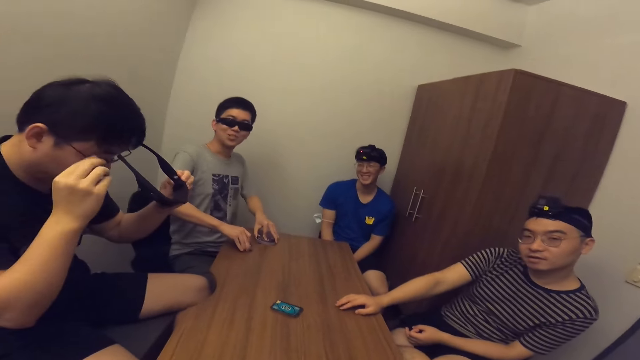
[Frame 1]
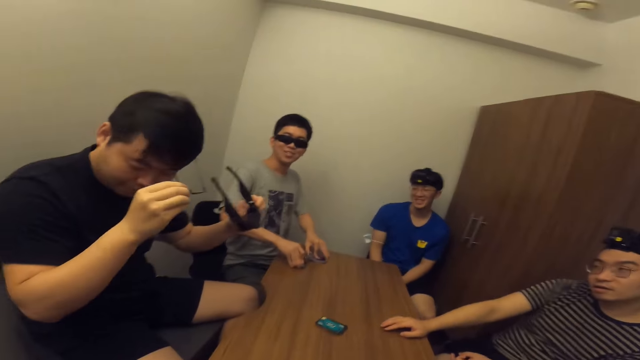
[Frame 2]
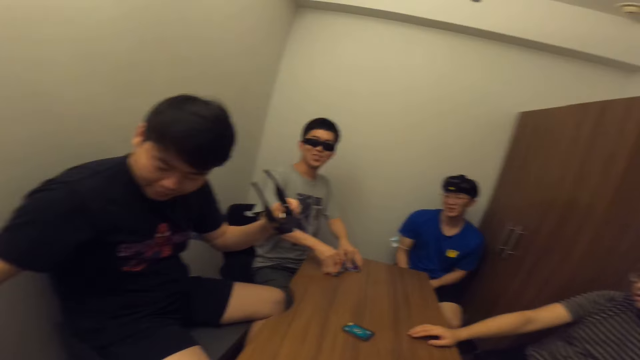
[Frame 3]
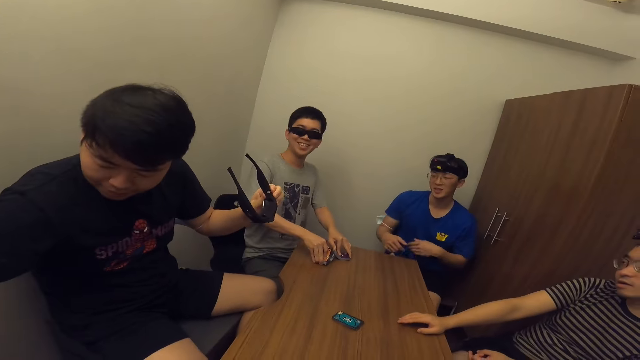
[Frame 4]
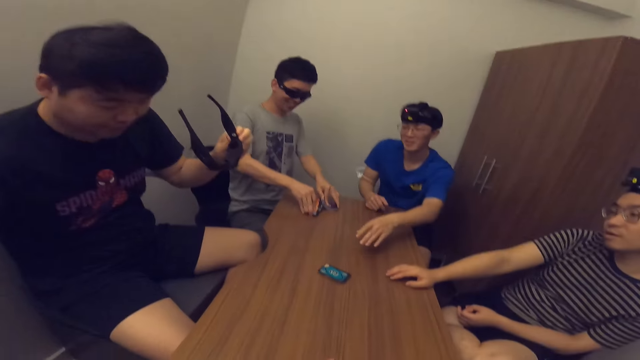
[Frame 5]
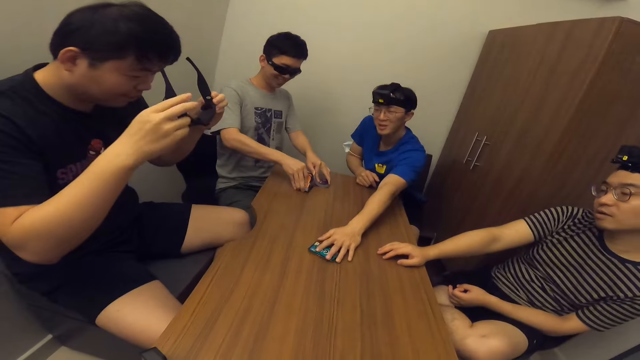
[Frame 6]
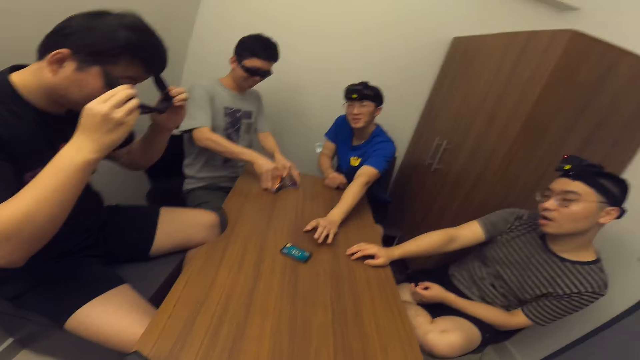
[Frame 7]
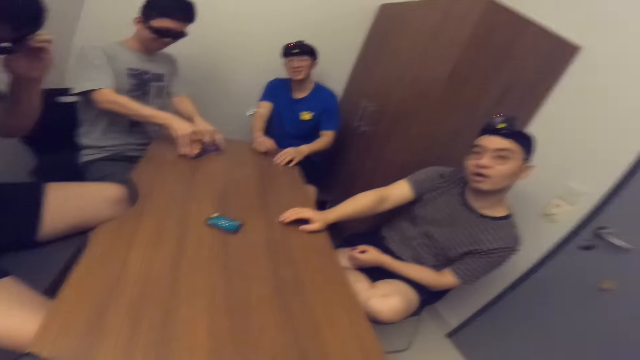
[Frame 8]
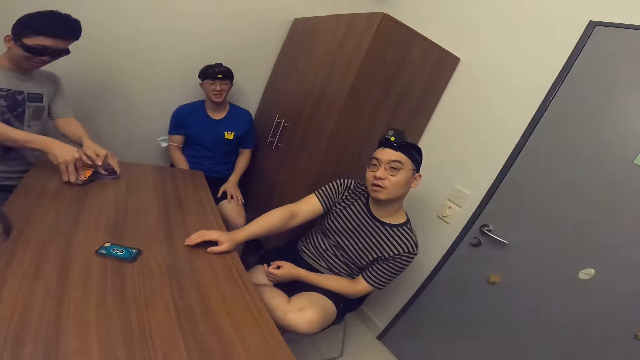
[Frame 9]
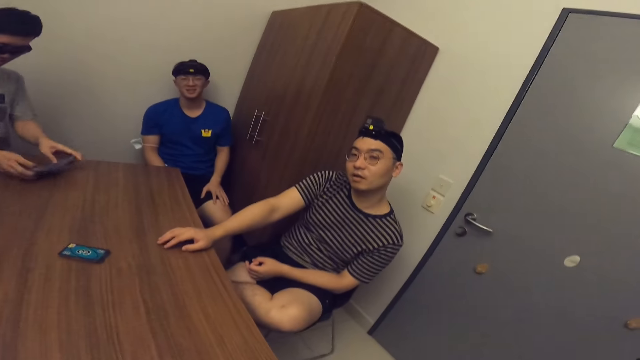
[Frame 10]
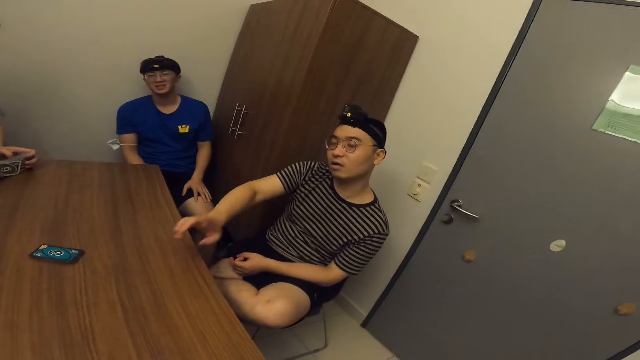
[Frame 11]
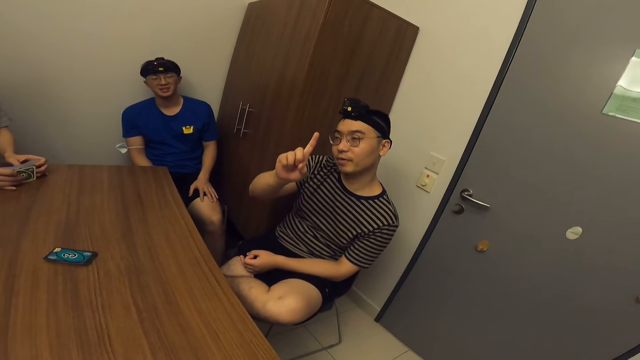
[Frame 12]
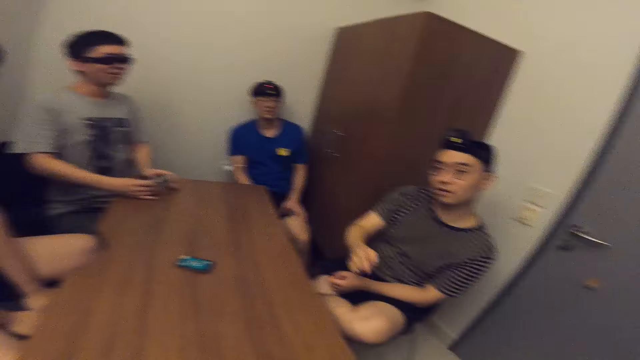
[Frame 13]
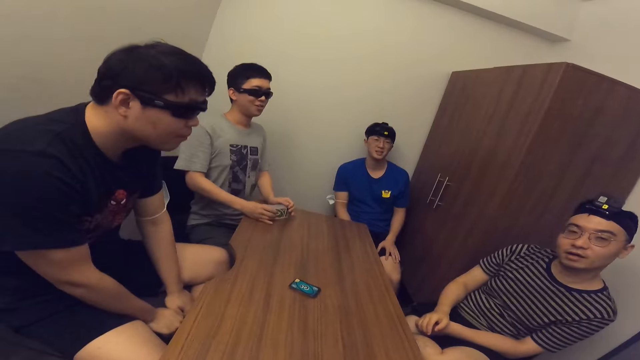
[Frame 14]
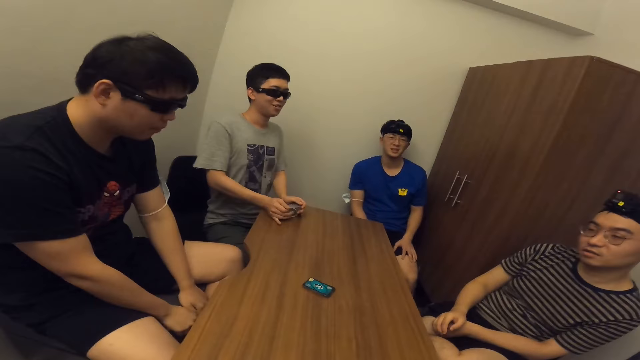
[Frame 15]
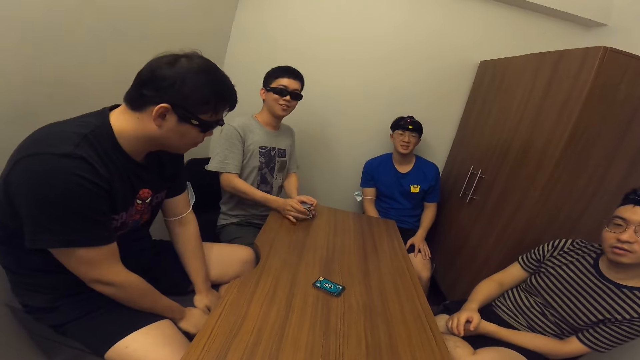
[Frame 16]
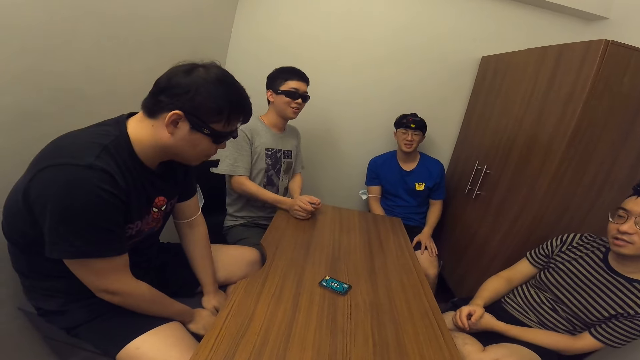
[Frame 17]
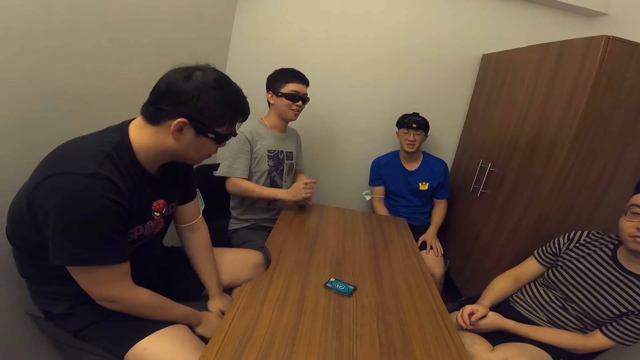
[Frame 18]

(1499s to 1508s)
A man removes his pair of sunglasses with his left hand and removes another pair of sunglasses with his right hand. The man touches cards. The man wears his first pair of sunglasses with his left hand.

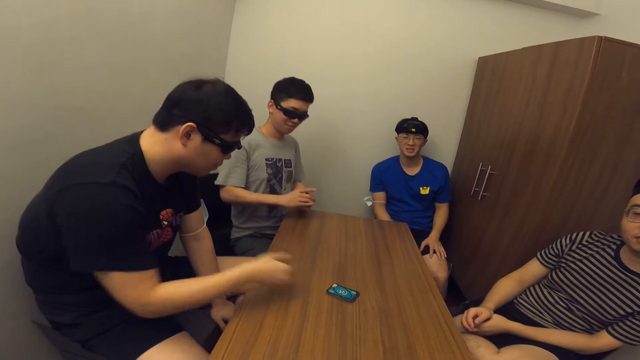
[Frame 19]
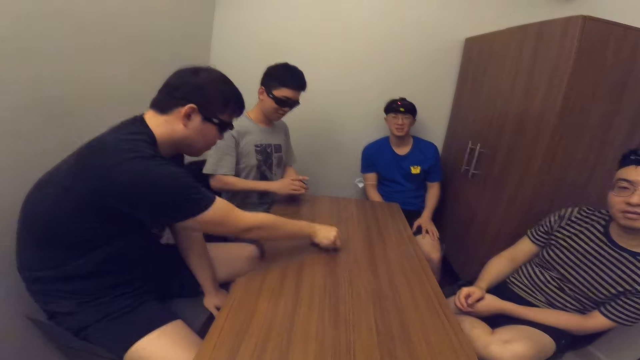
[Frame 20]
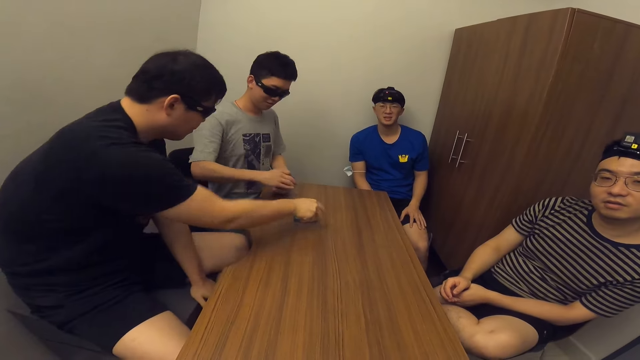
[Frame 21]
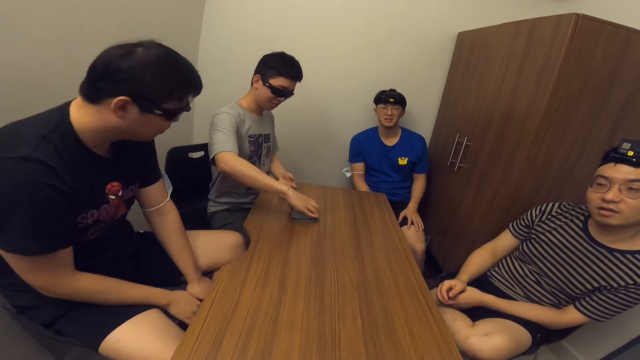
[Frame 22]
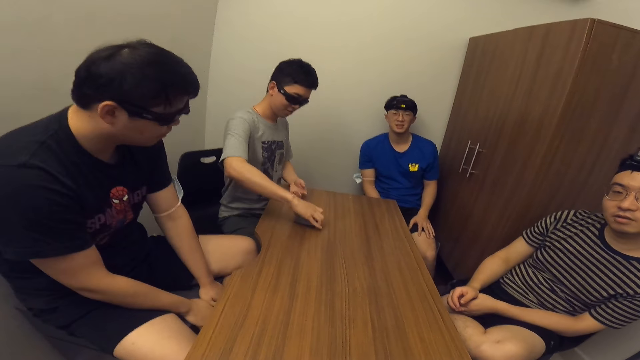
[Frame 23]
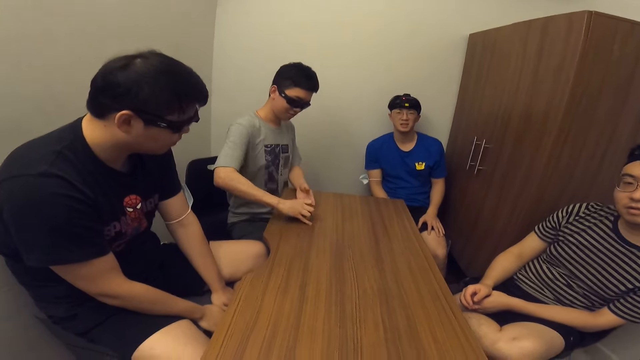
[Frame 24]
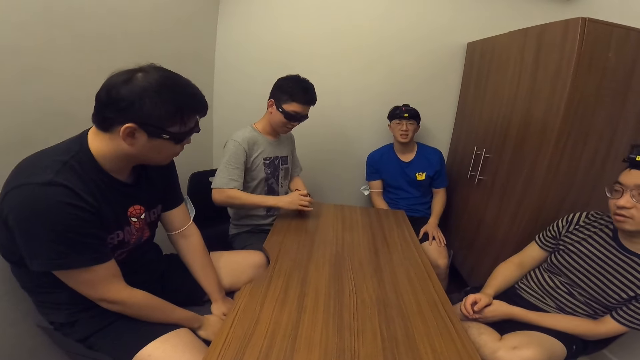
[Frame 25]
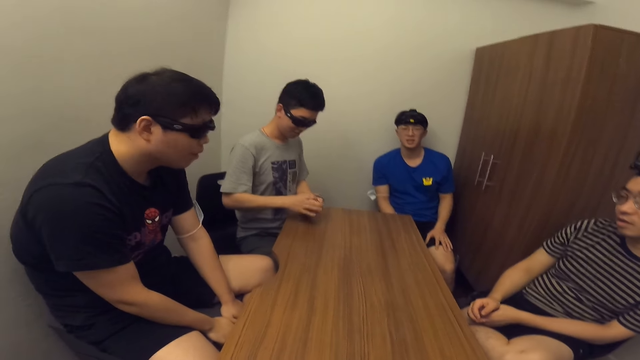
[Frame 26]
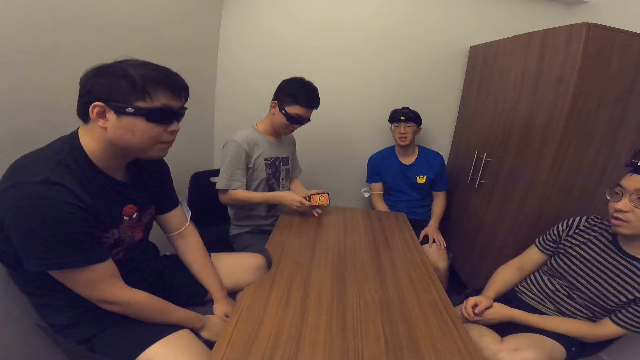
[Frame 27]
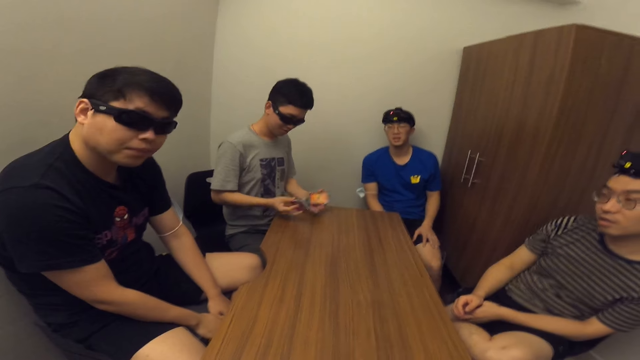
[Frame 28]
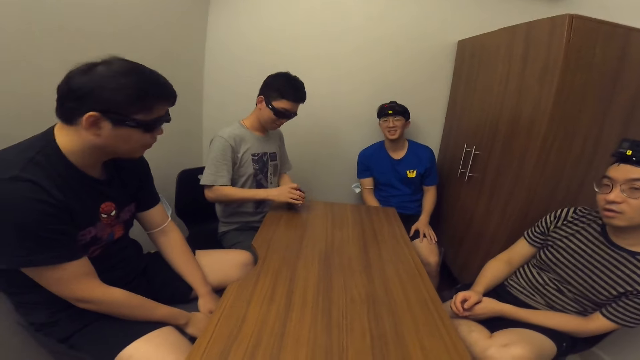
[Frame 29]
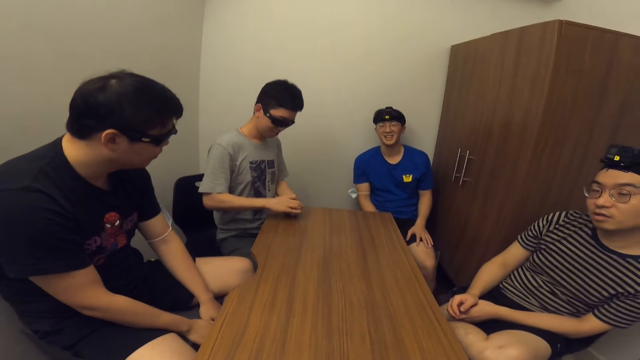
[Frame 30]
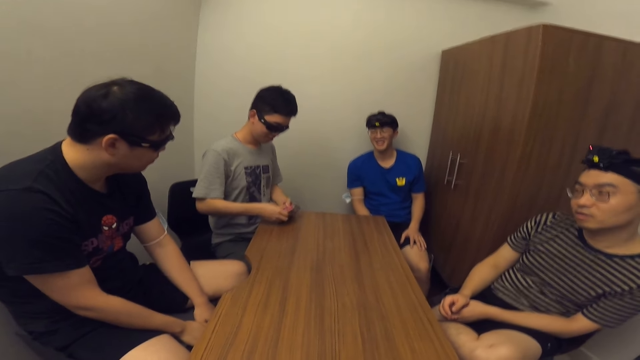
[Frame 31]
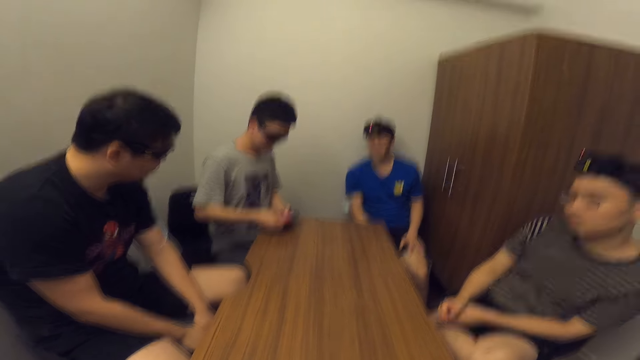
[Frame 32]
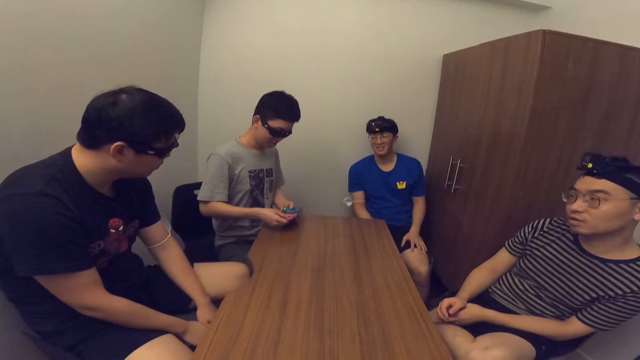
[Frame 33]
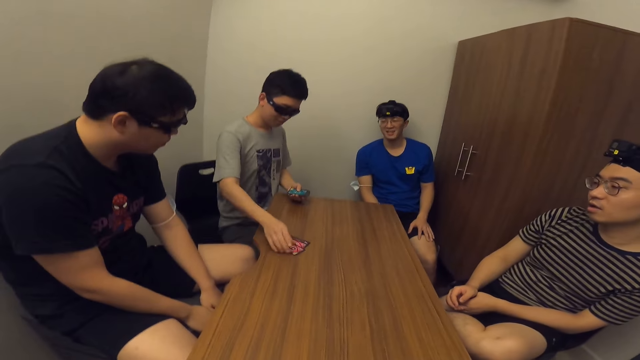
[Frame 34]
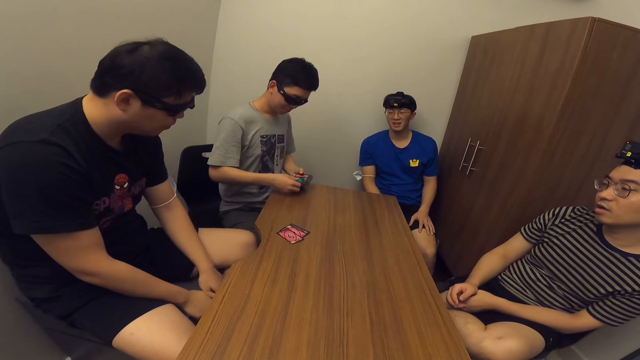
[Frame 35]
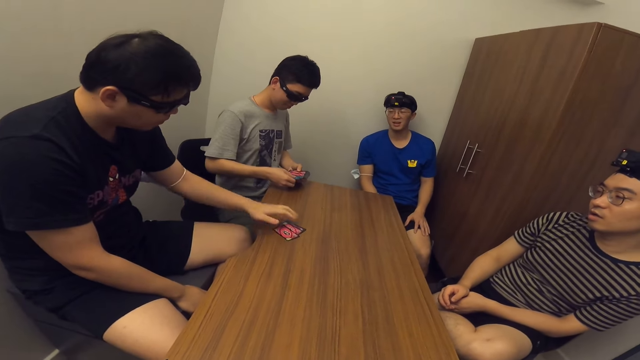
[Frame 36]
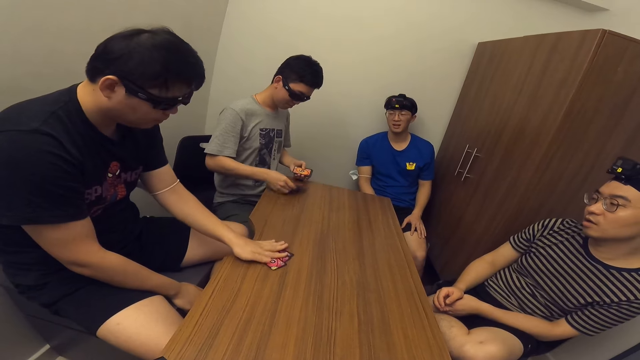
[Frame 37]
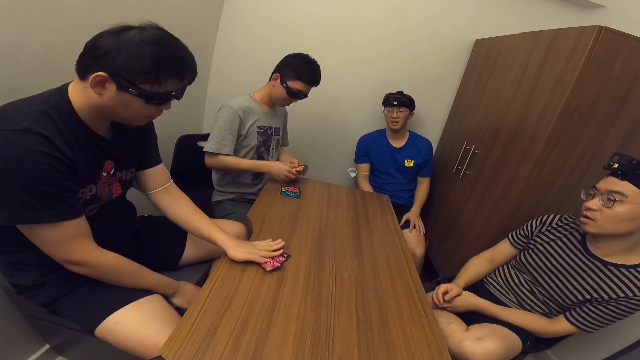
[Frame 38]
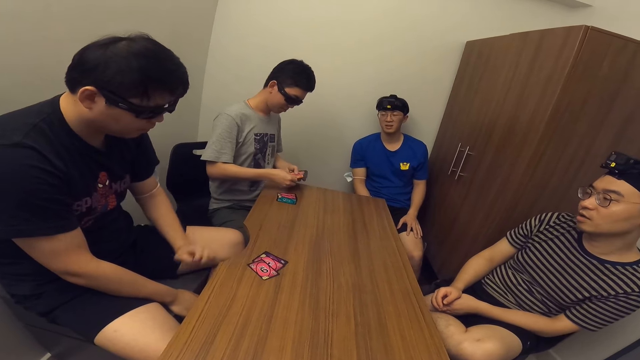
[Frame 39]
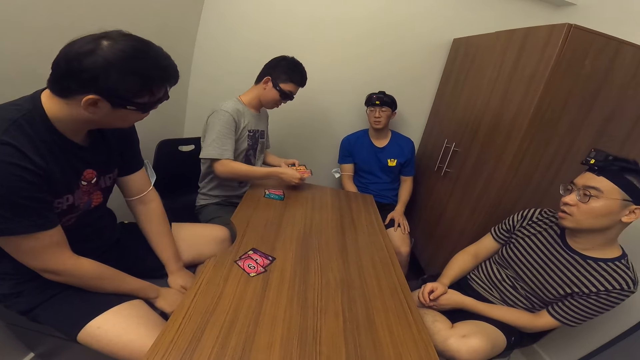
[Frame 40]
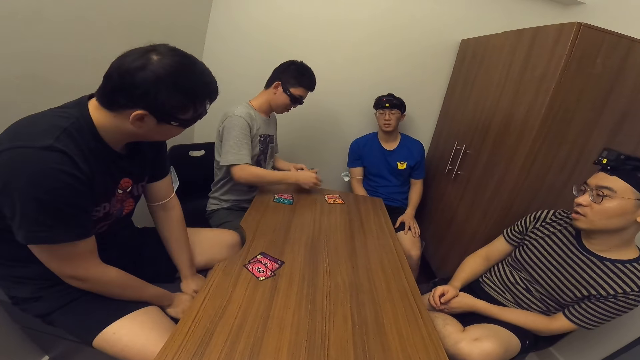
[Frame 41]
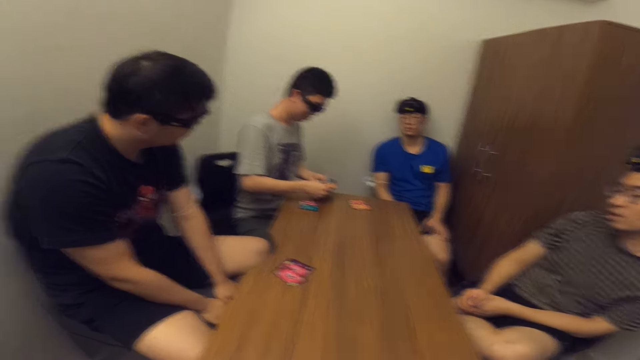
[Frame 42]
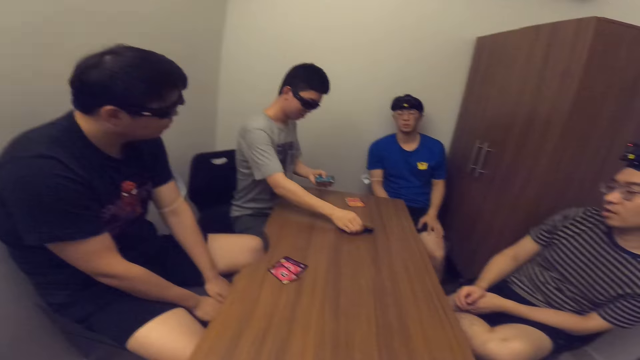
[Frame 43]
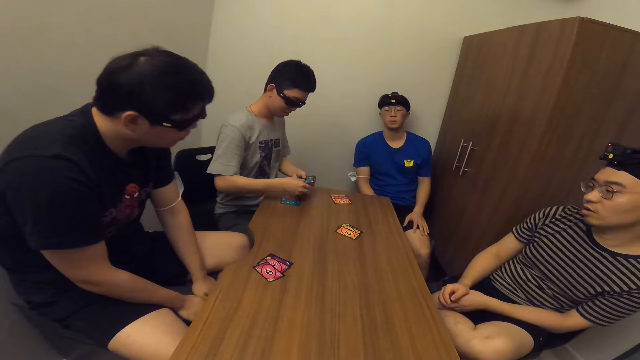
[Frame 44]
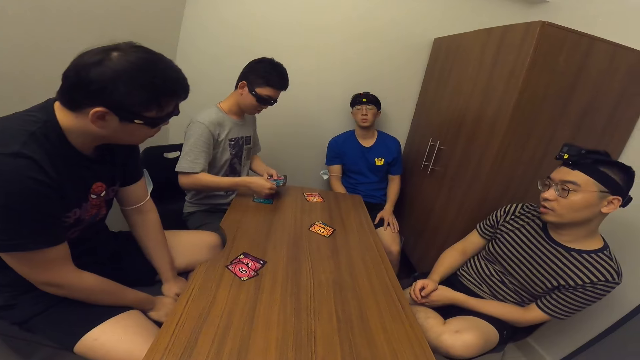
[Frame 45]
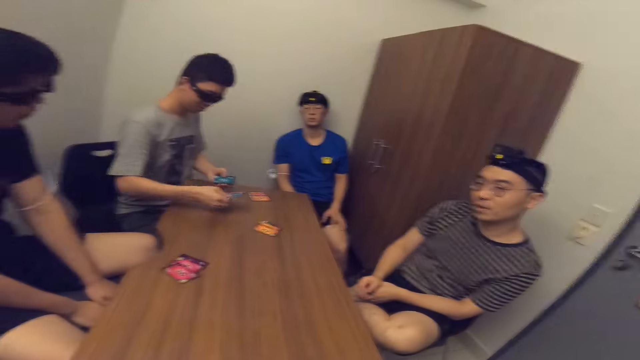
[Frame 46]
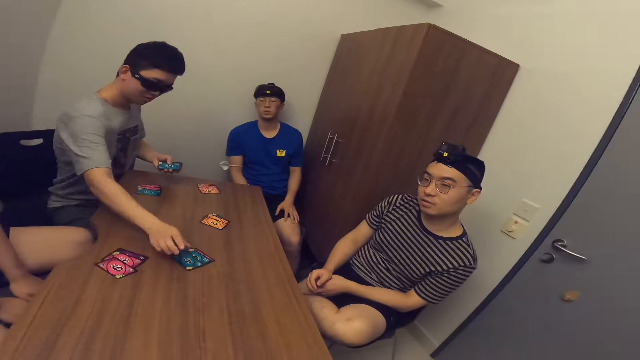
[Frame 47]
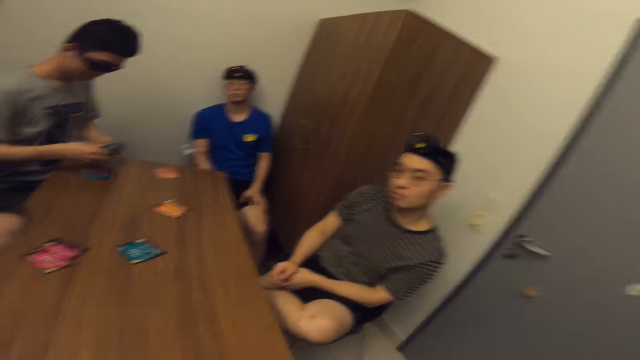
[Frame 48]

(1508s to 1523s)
A man moves some cards on the table with his right hand. Another man places a card on the table. The first man touches the cards. A third man removes some cards from the pack of cards in his hands and drops some cards on the table. He removes some cards from the pack of cards in his hands and drops some cards on the table. The second man pushes the cards. The third man removes some cards from the pack of cards in his hands and drops some cards on the table. The third man shares the cards. He removes some cards from the pack of cards in his hands and drops some cards on the table. He removes some cards from the pack of cards in his hands and drops some cards on the table.
